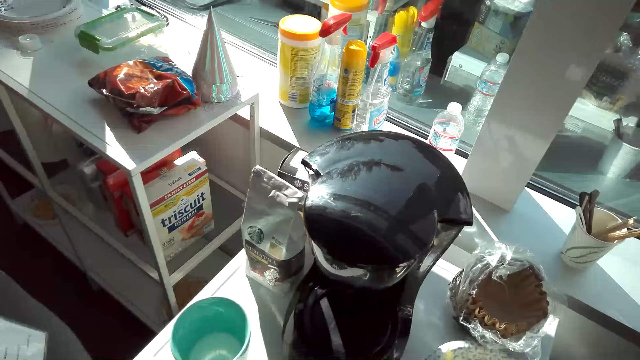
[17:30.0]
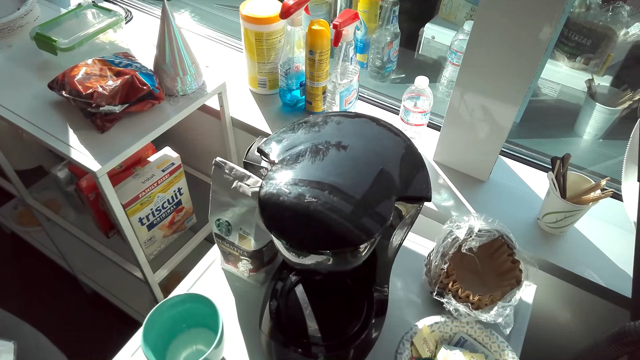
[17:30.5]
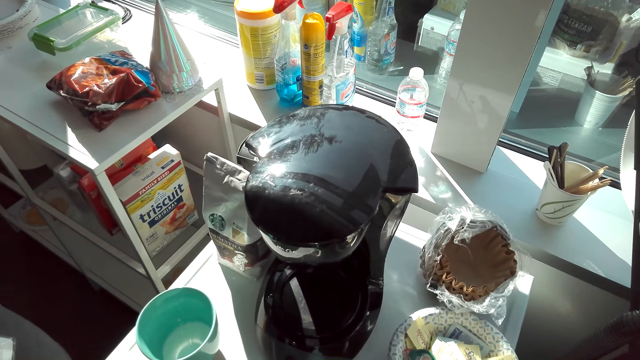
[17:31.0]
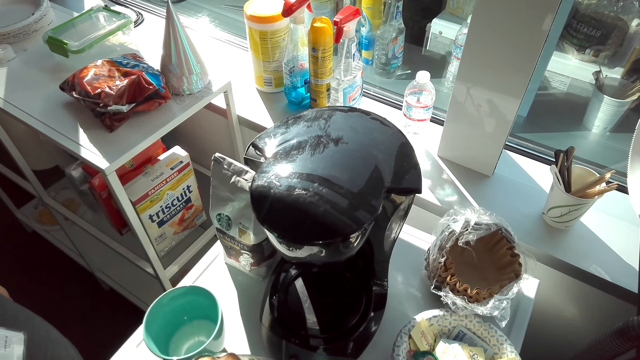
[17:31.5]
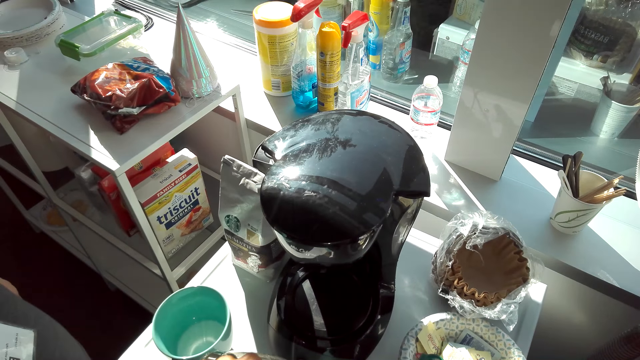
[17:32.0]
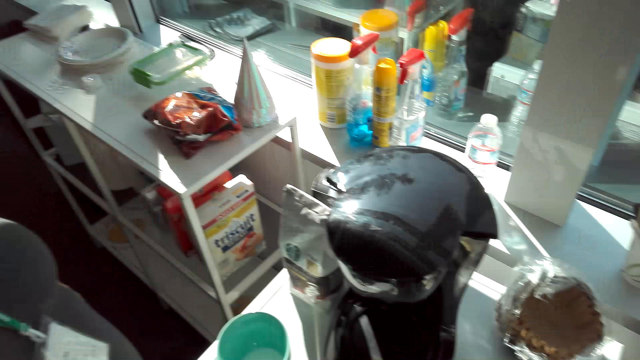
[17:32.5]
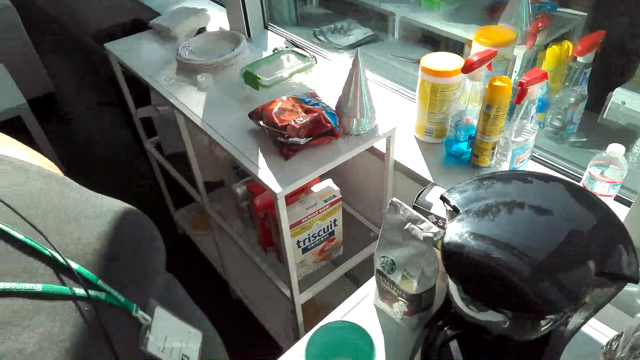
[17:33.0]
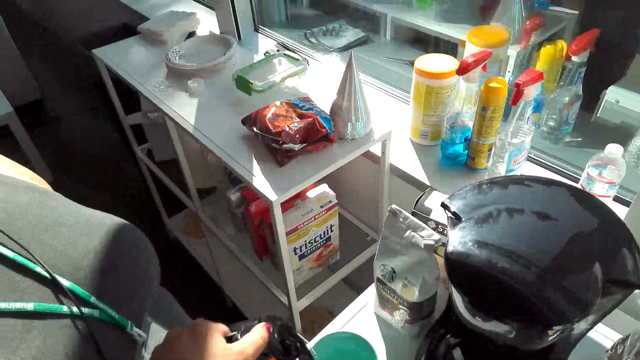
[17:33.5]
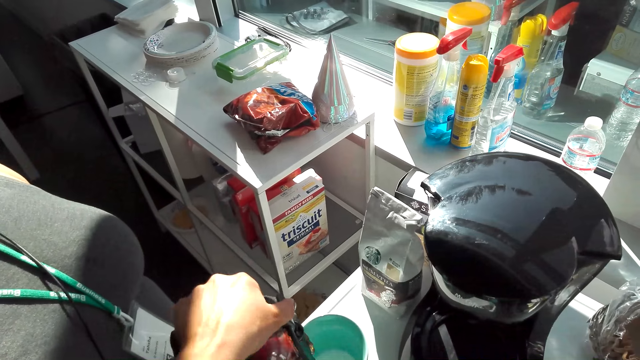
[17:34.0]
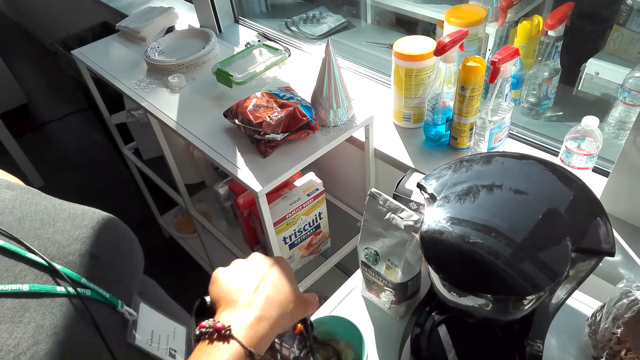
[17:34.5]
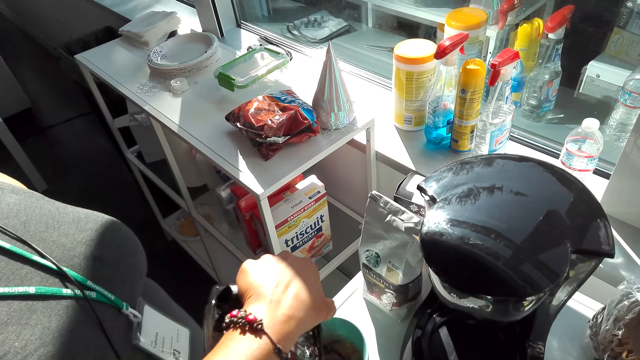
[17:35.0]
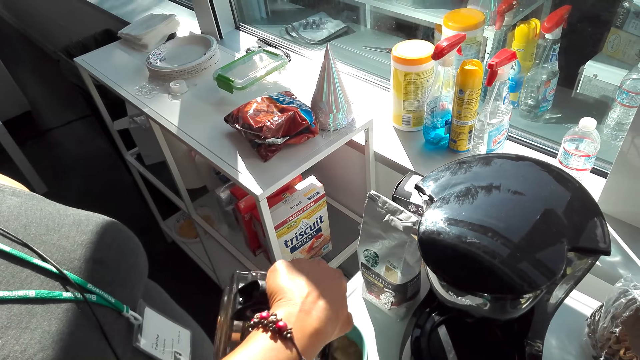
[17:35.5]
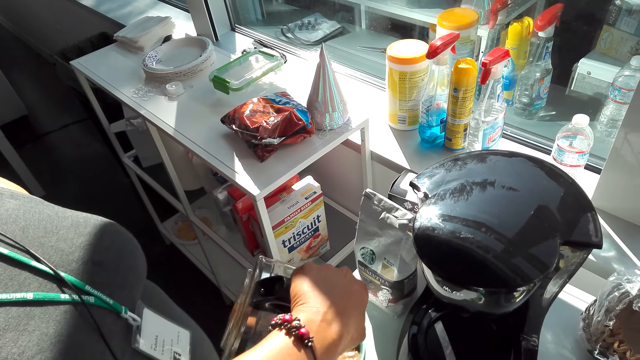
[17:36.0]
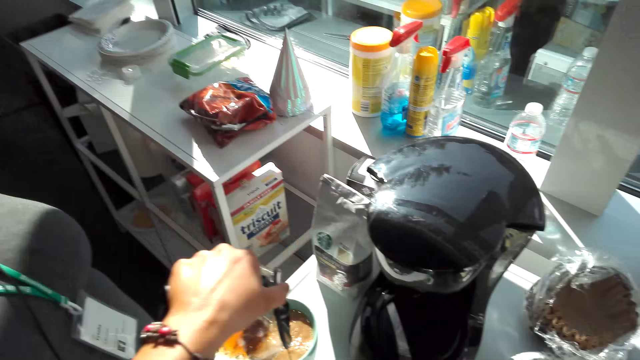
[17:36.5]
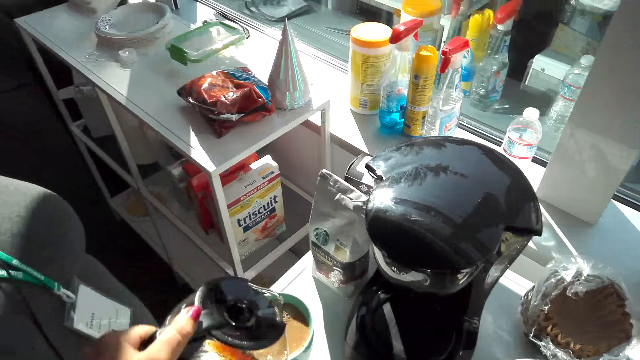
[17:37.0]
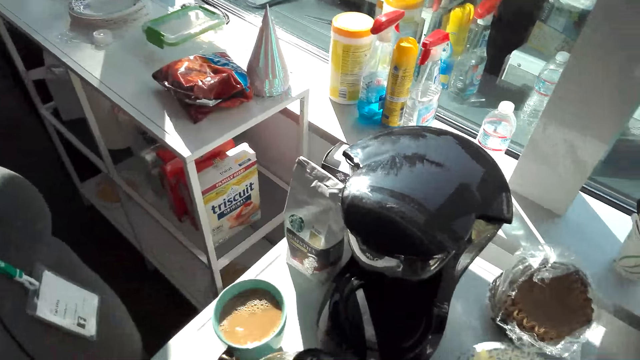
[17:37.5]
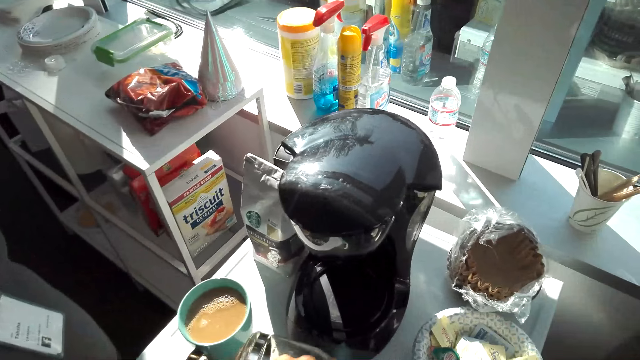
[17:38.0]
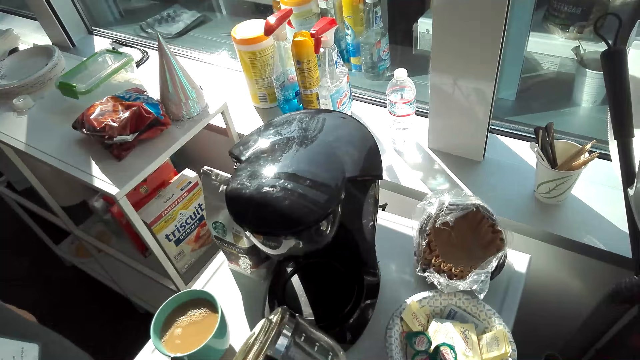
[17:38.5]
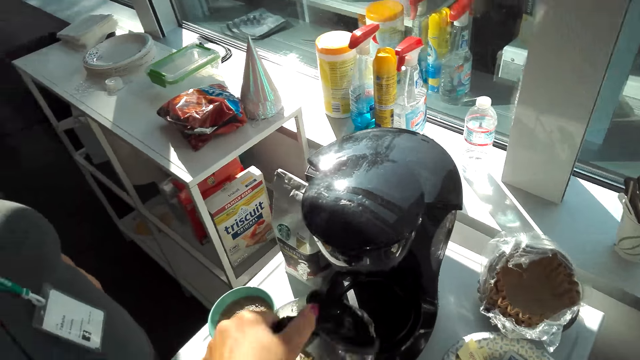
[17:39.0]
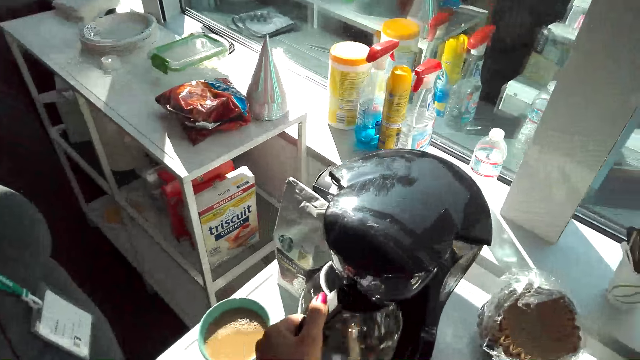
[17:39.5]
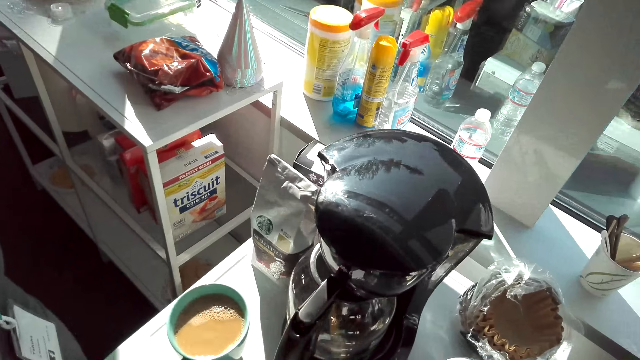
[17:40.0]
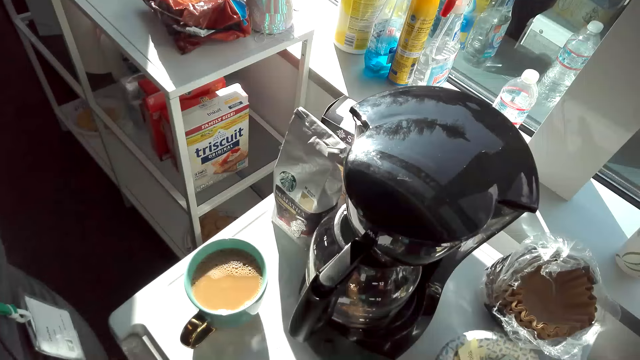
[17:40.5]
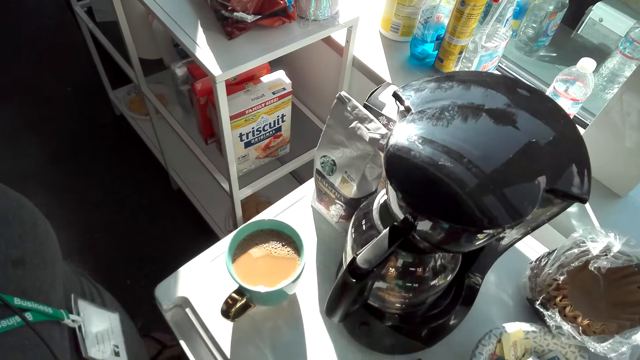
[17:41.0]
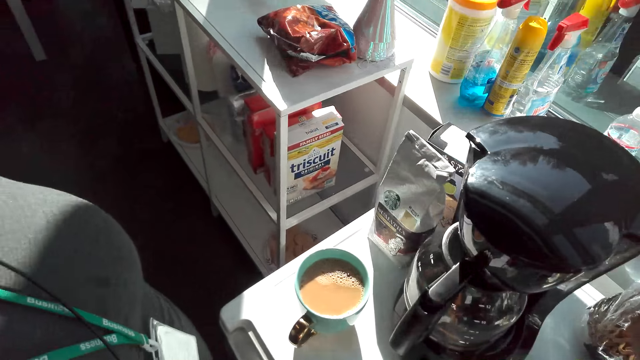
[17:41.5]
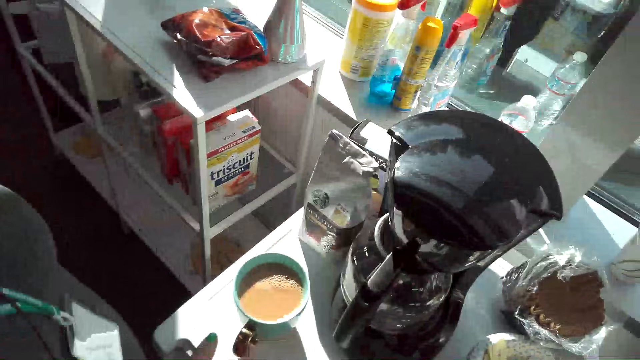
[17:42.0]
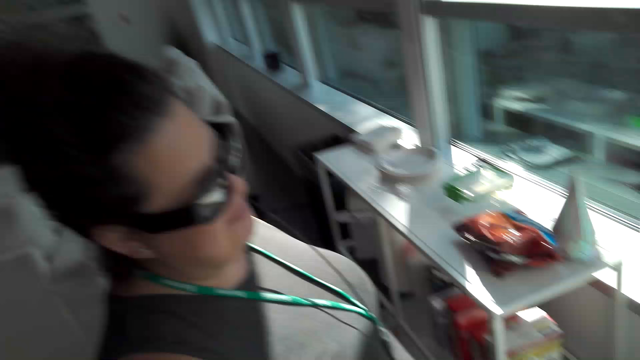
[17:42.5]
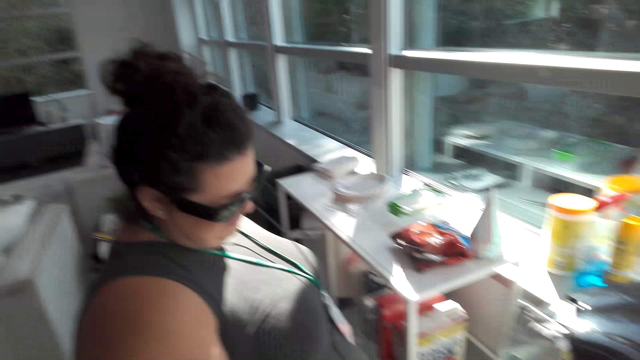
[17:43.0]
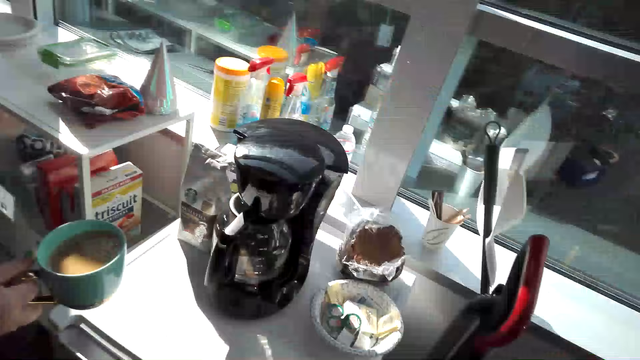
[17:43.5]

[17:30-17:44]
The camera wearer pours coffee in the cups. A woman pours water into the cup. A woman puts the kettle down on the table. The camera wearer puts the jug on the coffee maker. Another woman converses with the first woman.

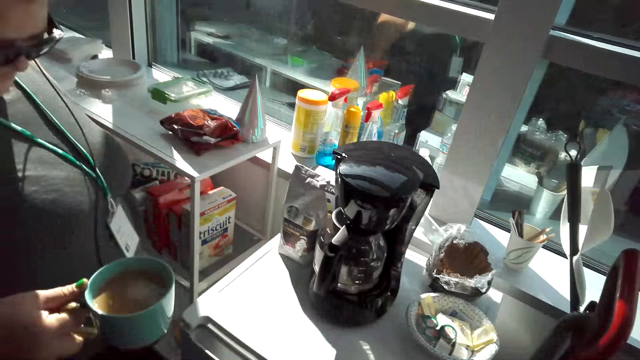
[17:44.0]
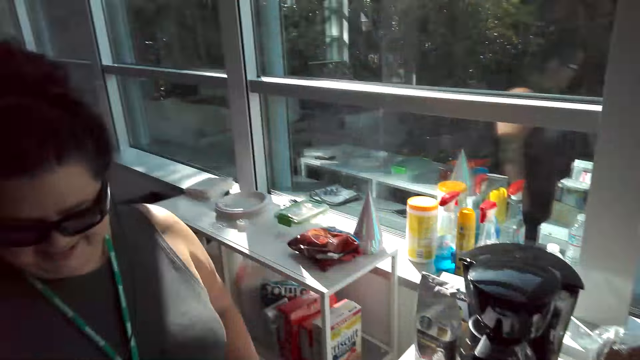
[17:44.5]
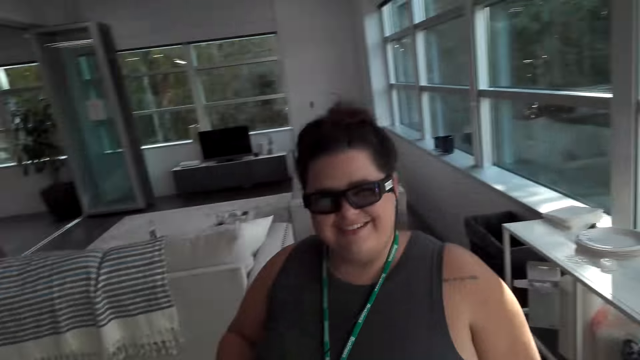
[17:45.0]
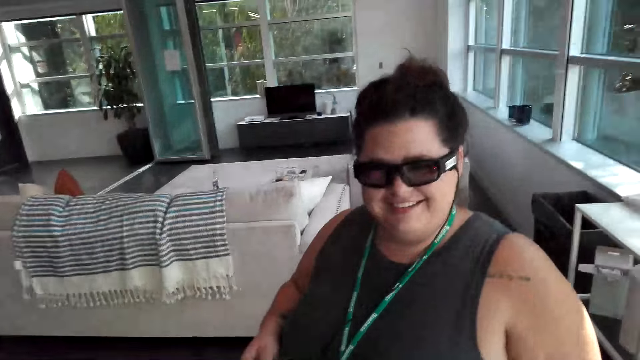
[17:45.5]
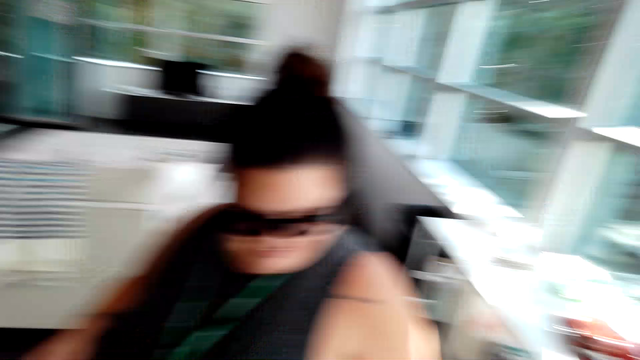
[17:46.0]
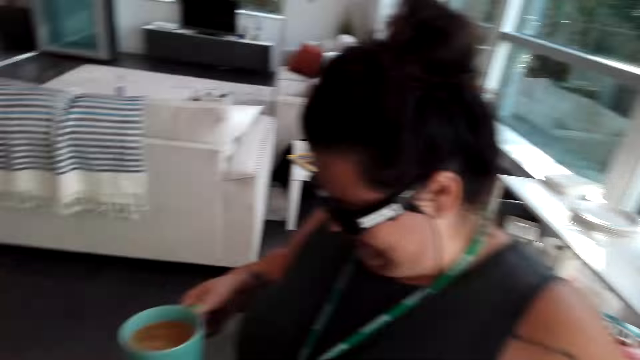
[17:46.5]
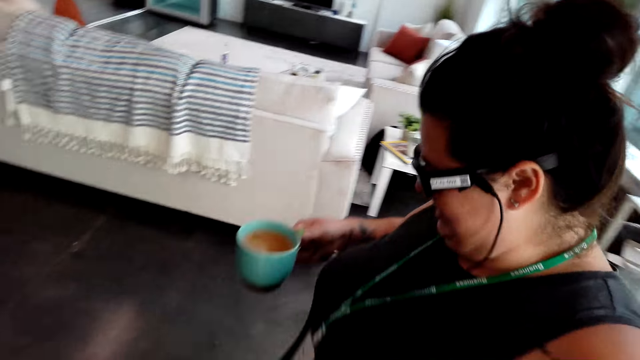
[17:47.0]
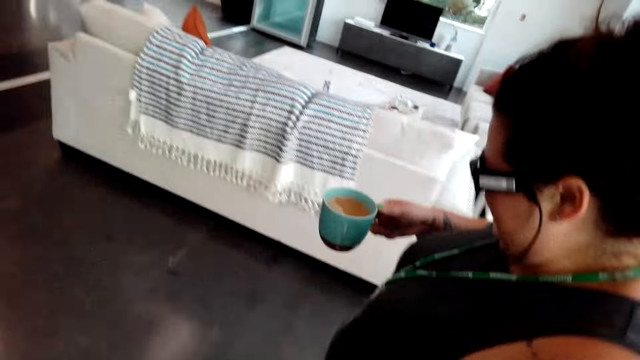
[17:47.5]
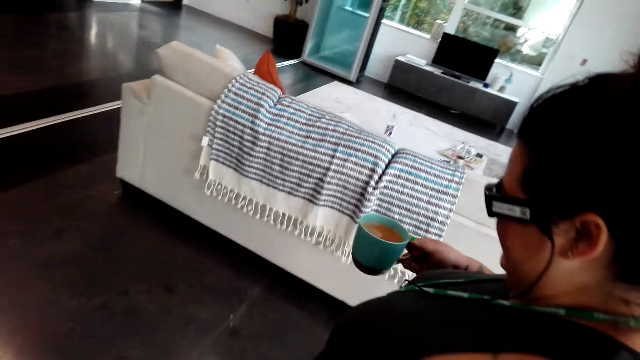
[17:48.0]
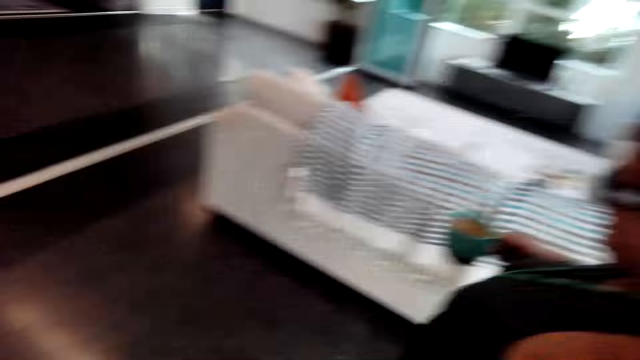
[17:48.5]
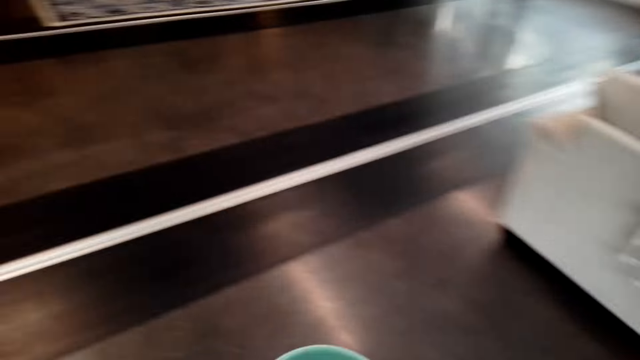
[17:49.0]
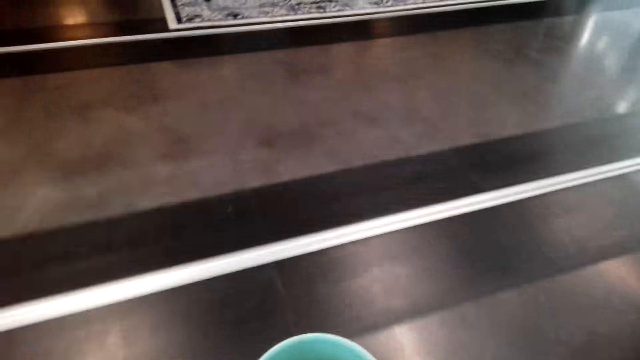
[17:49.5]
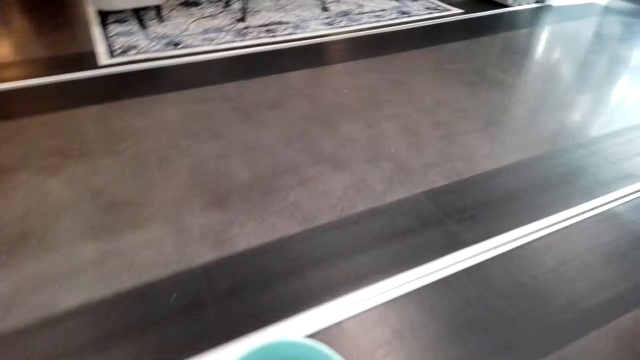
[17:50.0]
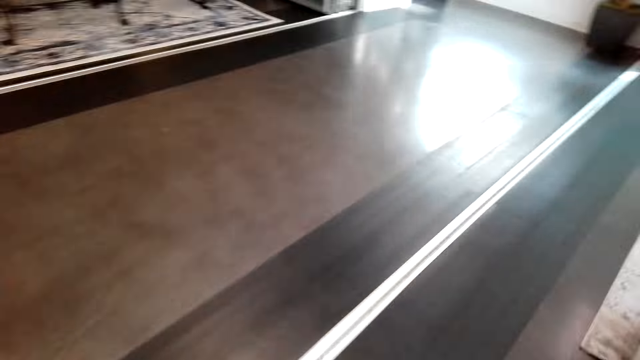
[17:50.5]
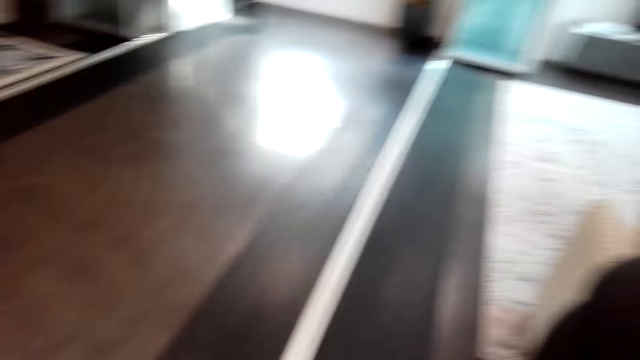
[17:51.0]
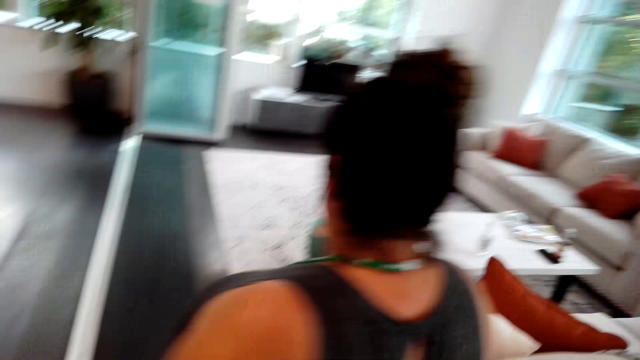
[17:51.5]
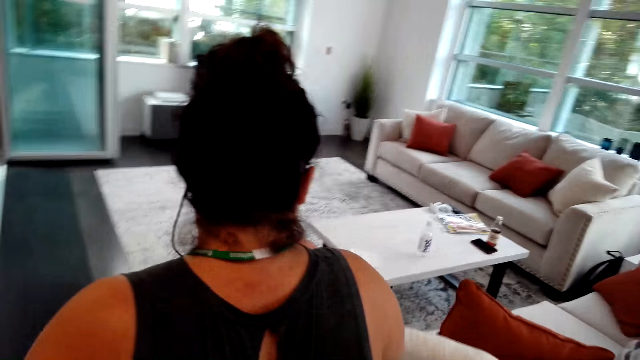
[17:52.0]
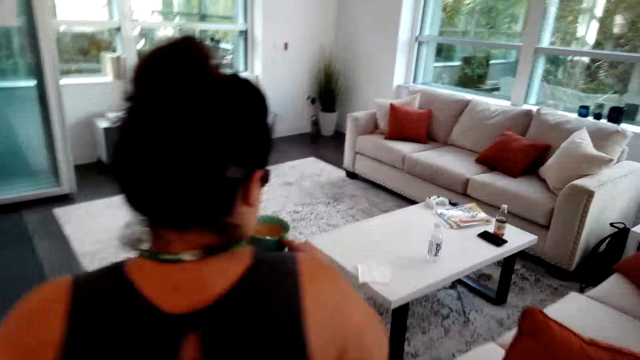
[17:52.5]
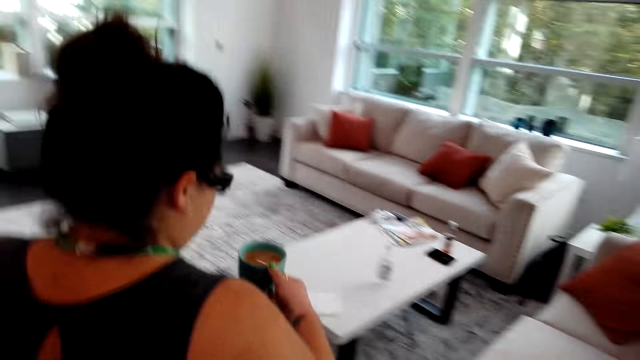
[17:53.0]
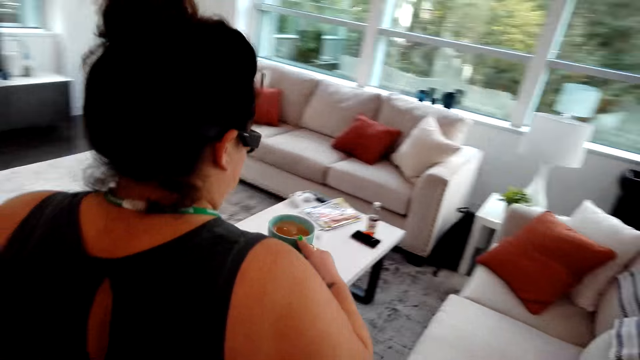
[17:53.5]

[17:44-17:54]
A woman picks up a cup of tea from the table. The woman walks with the cup of tea to the dining room. The camera wearer walks to the couch.
